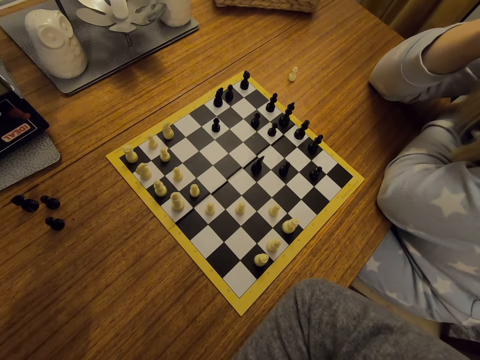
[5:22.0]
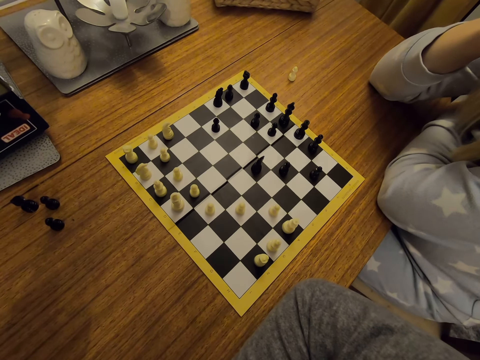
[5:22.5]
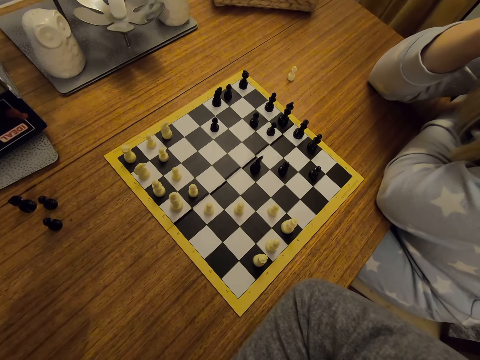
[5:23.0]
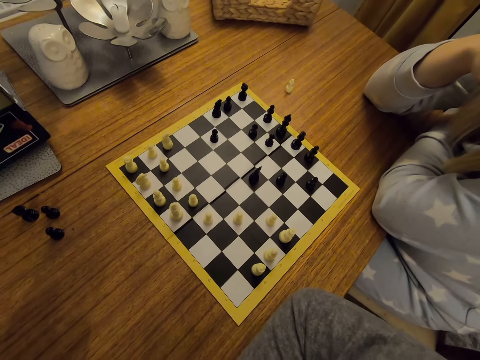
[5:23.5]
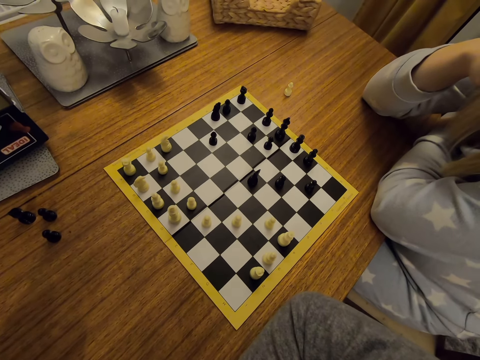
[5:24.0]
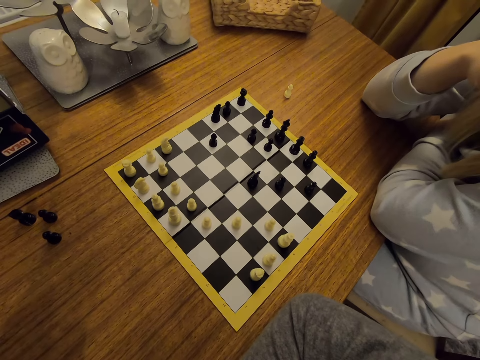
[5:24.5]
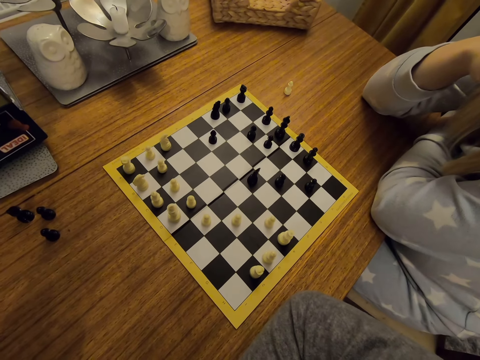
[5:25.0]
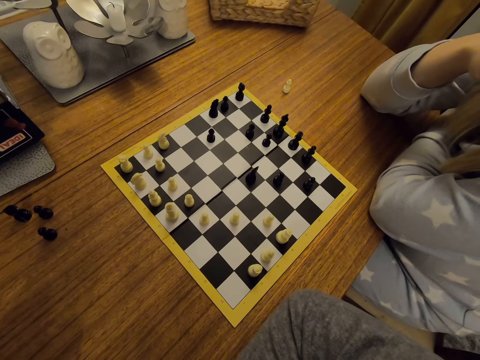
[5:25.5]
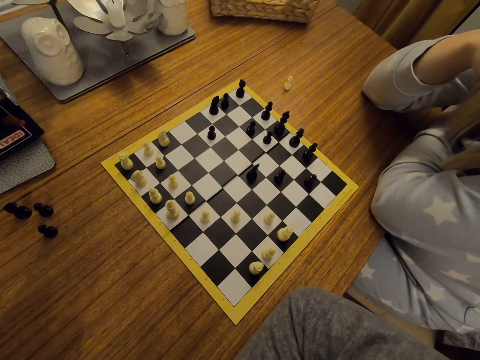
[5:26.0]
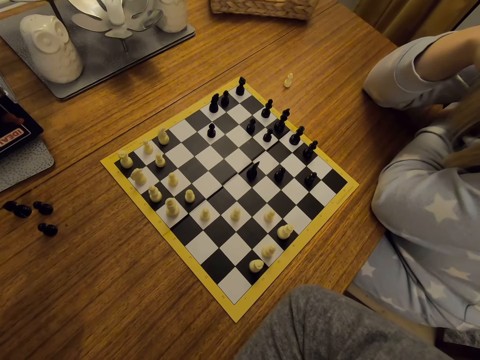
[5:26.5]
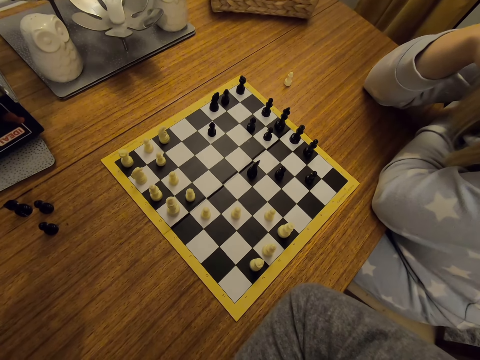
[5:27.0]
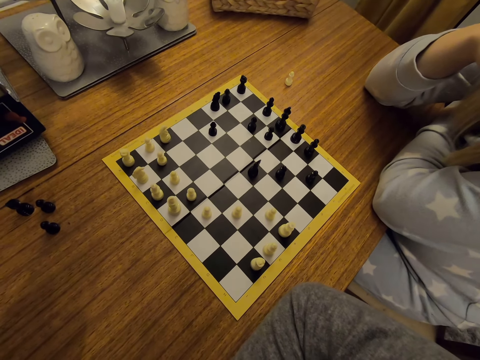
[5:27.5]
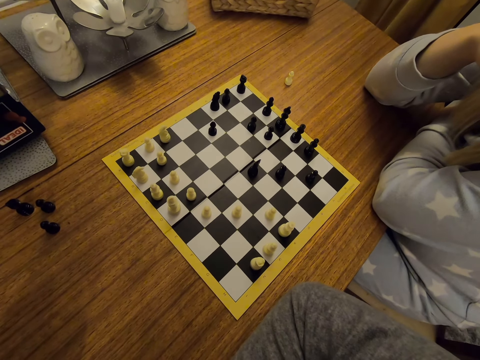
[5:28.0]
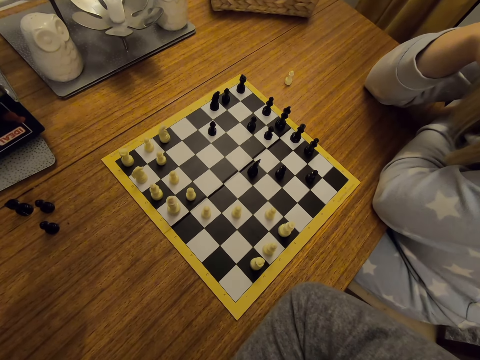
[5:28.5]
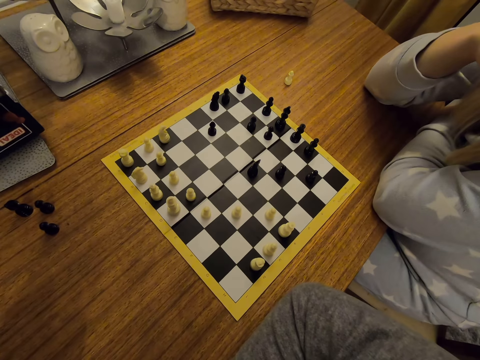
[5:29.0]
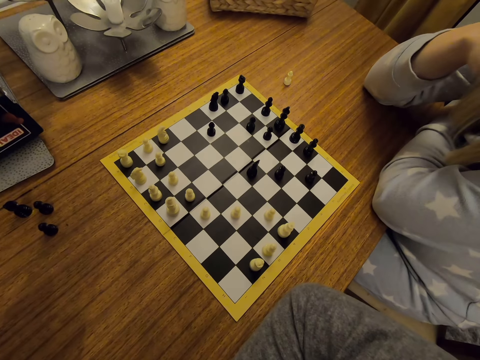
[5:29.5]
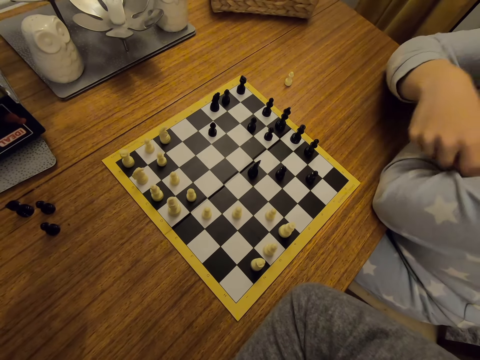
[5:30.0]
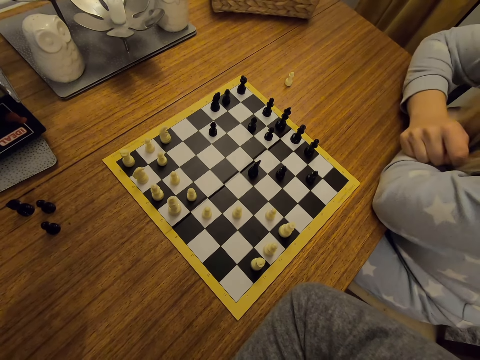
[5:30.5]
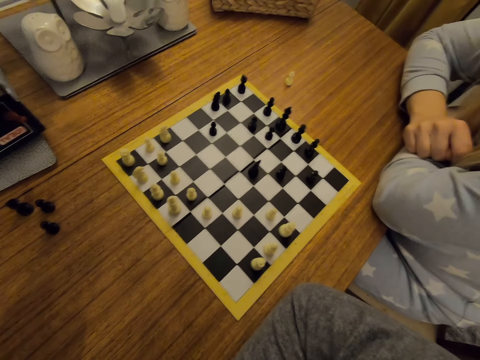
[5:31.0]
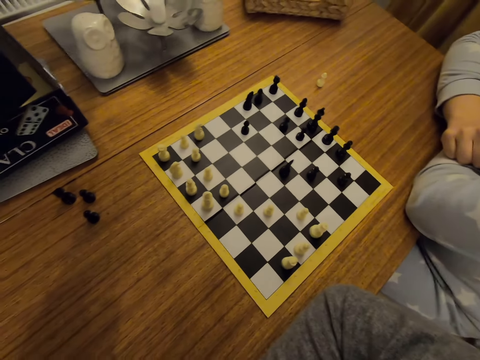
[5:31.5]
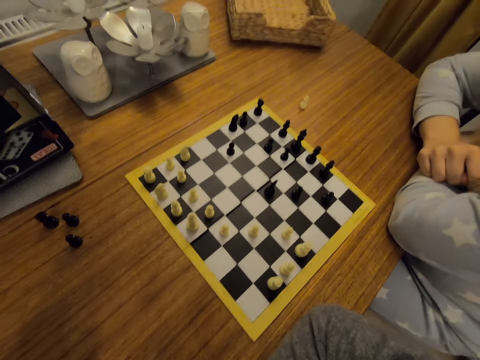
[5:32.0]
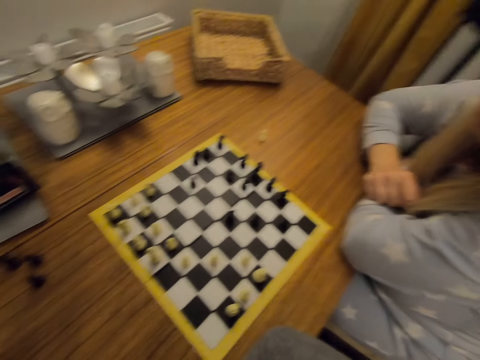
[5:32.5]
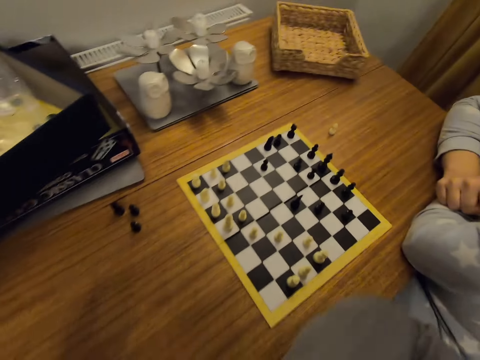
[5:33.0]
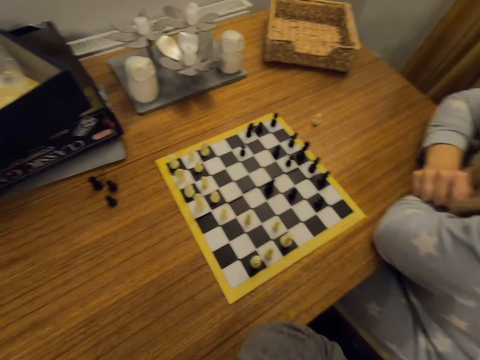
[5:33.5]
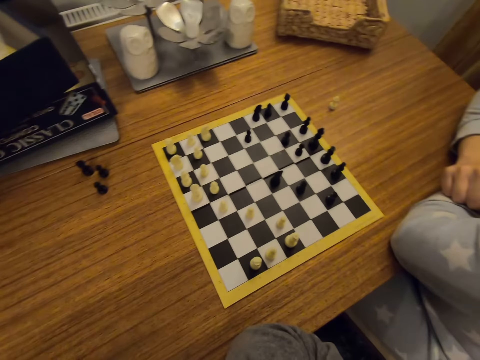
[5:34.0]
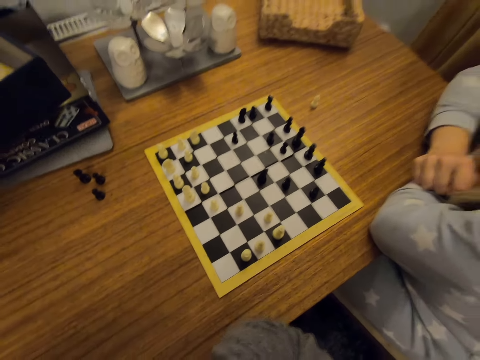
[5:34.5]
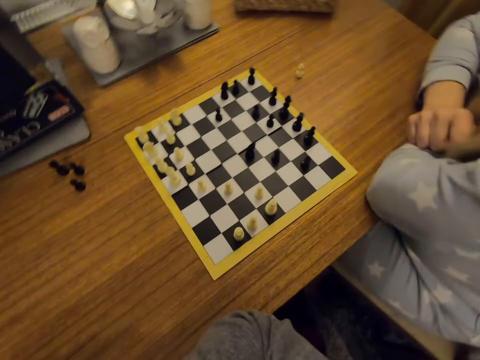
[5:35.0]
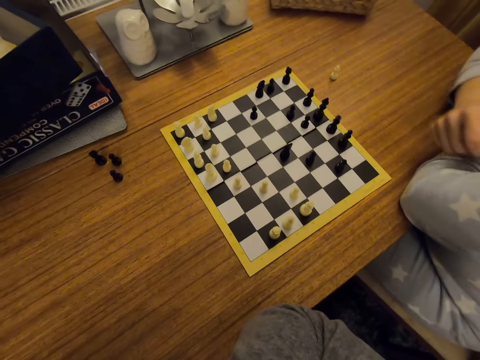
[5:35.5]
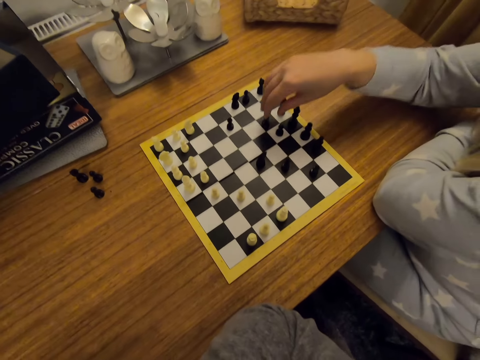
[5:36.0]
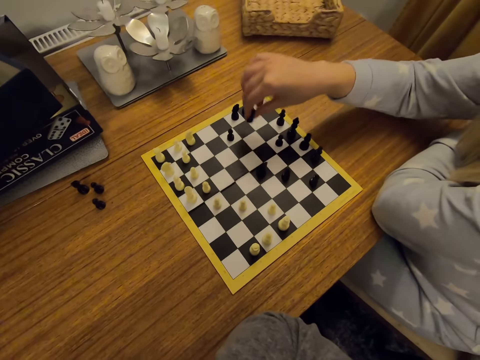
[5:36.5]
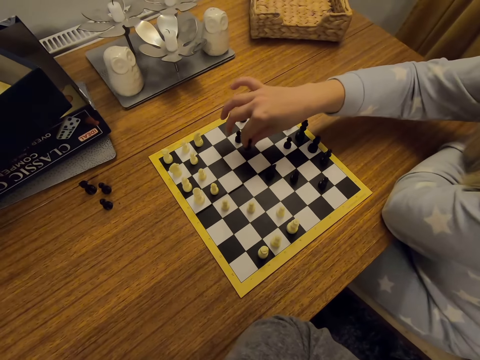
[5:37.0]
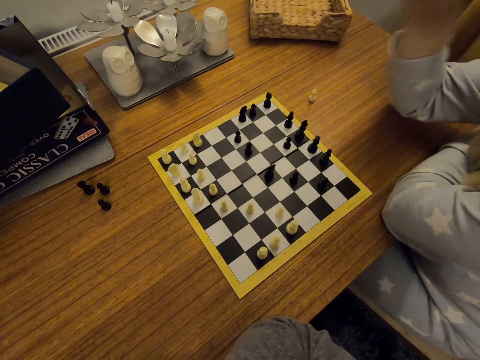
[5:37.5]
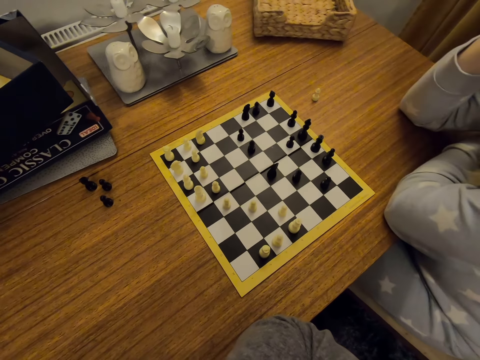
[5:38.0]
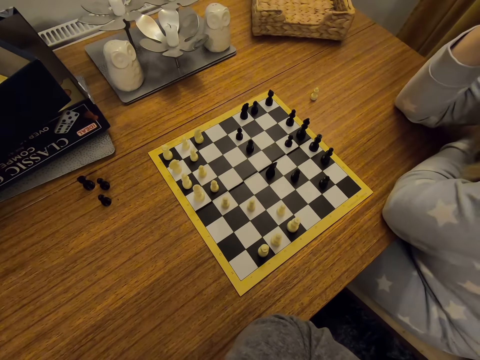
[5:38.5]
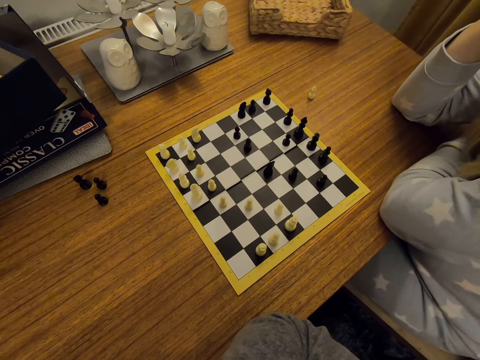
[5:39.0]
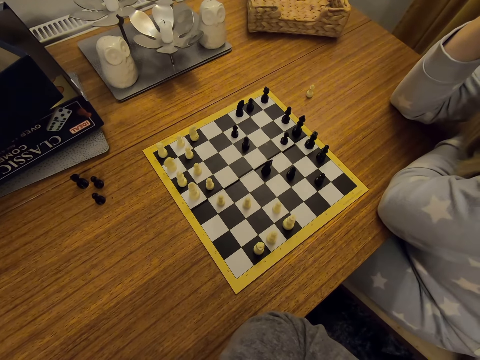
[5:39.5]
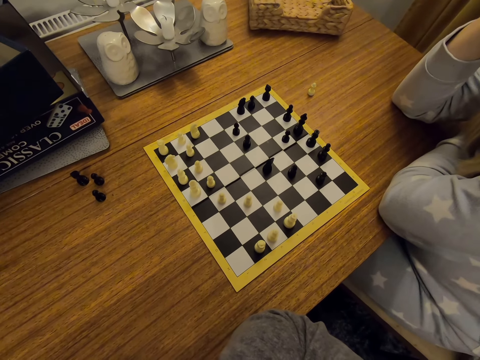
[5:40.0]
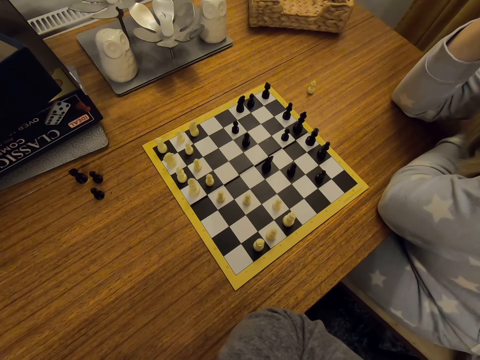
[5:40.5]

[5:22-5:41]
A person straightens a hand. The camera wearer straightens a hand. The person moves a chess piece on a board. The person plays chess. The person looks around.

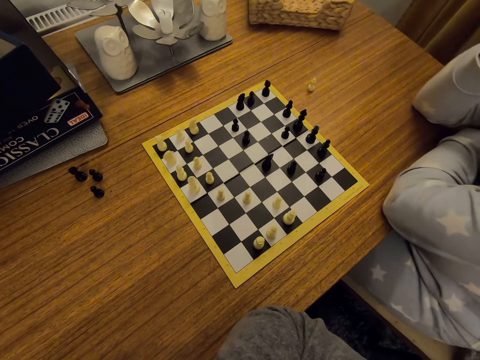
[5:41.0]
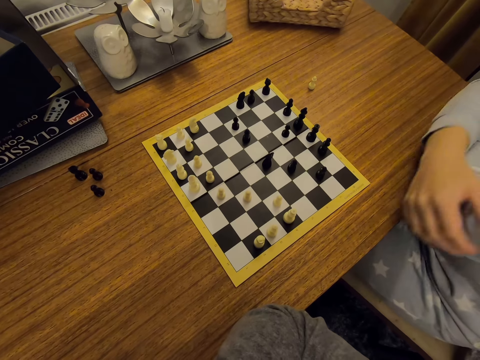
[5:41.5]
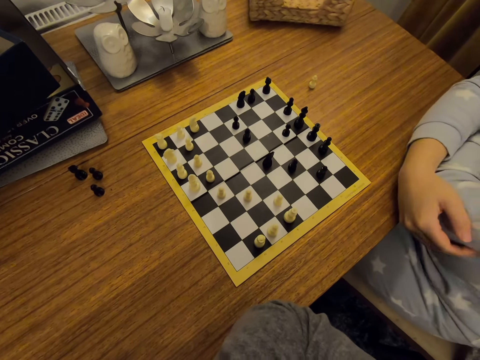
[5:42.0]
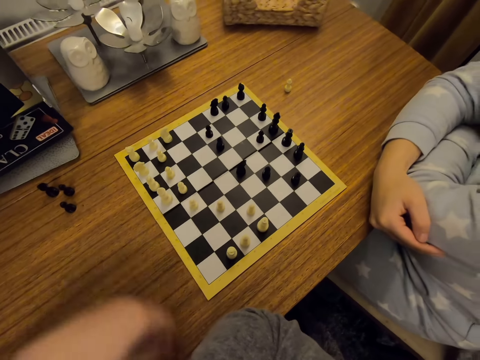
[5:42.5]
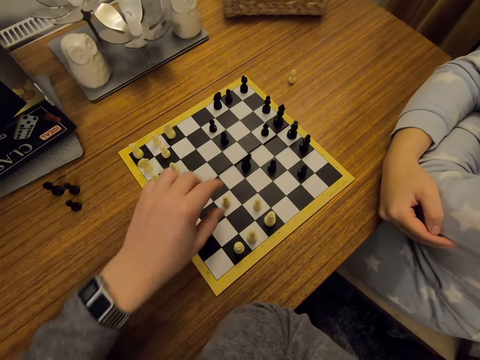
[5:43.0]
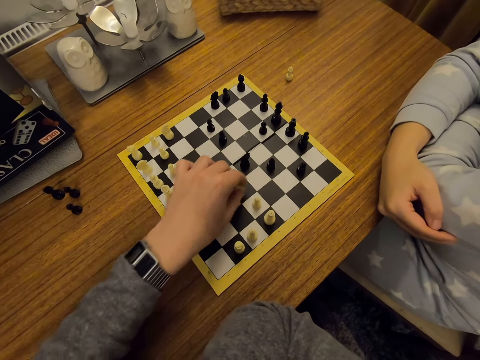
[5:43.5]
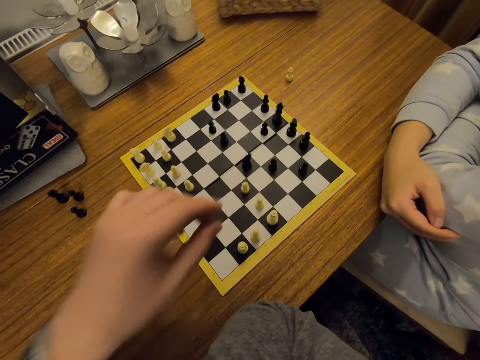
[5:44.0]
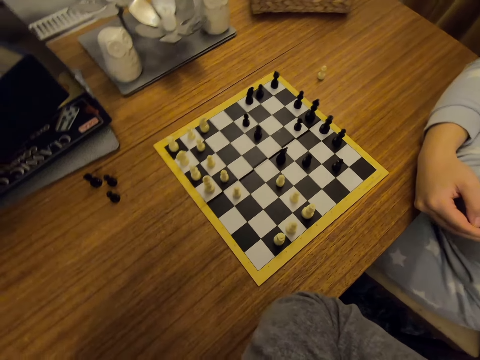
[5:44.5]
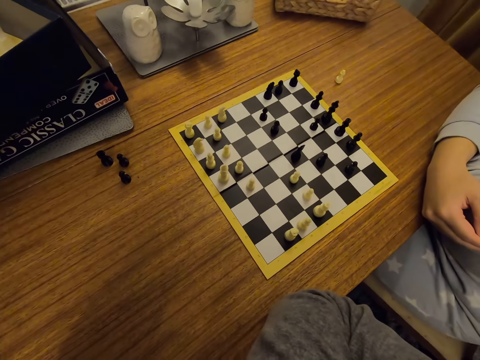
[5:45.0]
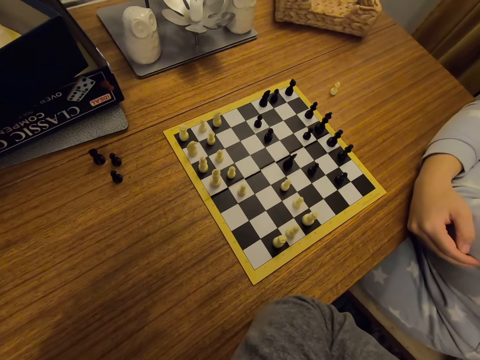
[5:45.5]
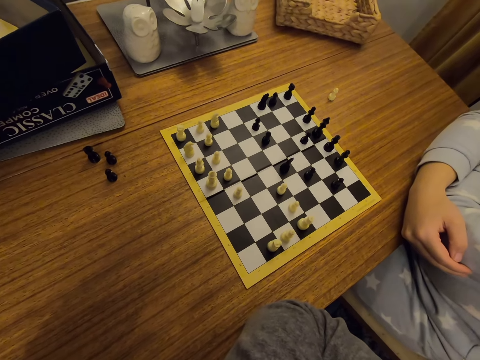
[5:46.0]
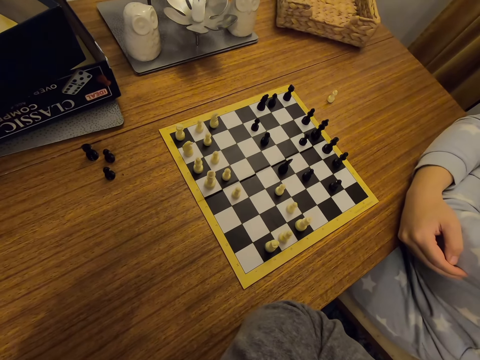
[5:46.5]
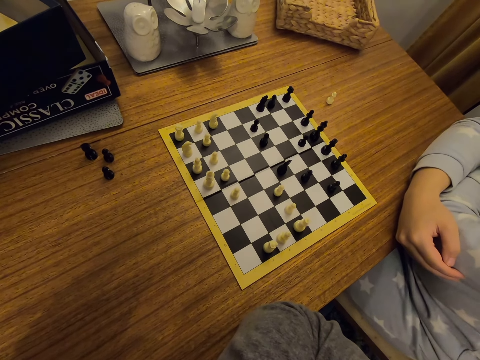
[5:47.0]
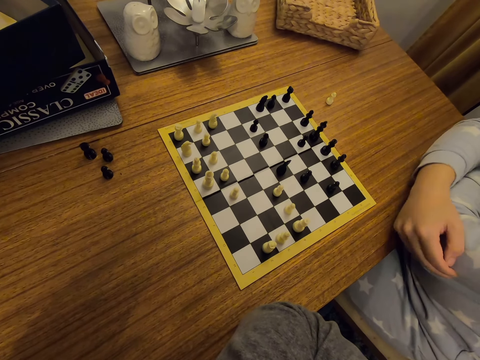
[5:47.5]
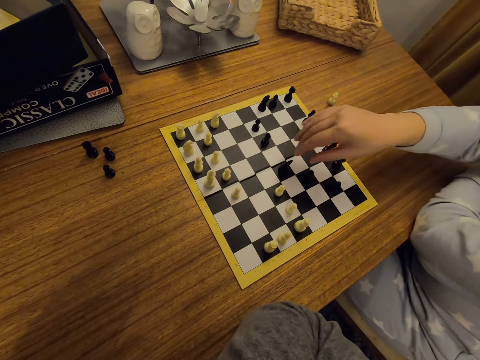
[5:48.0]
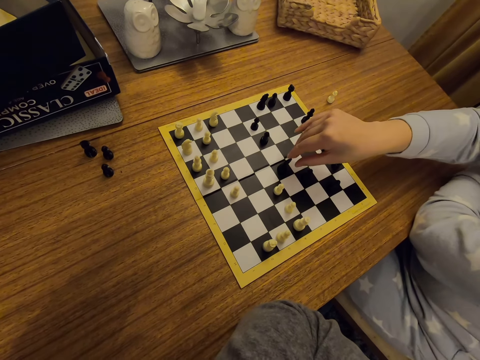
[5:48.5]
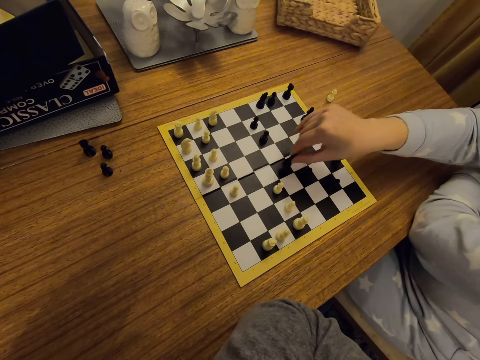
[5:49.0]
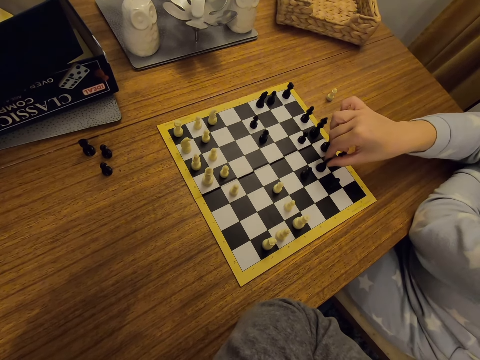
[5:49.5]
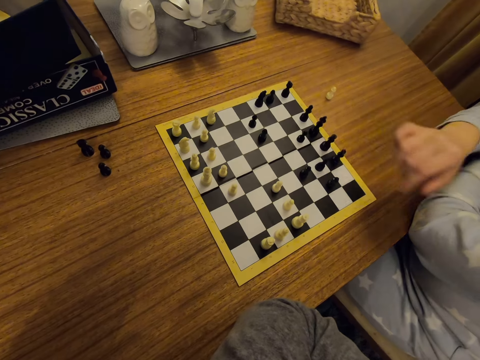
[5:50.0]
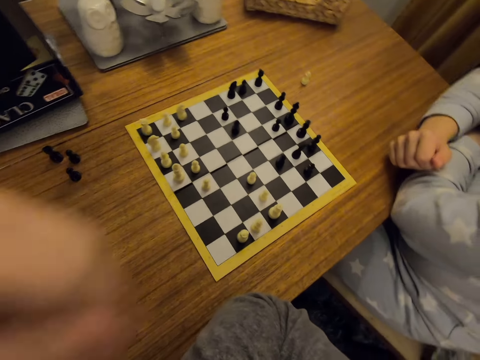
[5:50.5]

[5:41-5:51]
A person straightens hands. The camera wearer moves a chess piece on a board. They play chess. They look around. The person moves a chess piece on the board. The person plays chess.
